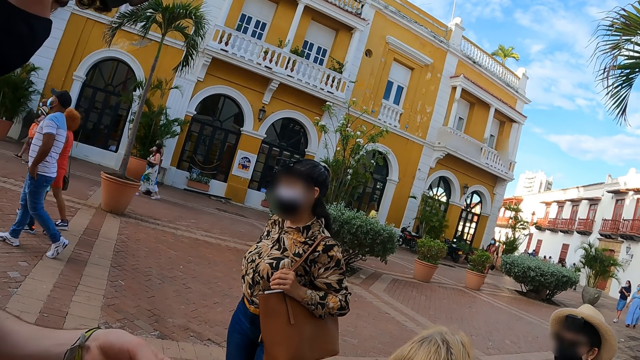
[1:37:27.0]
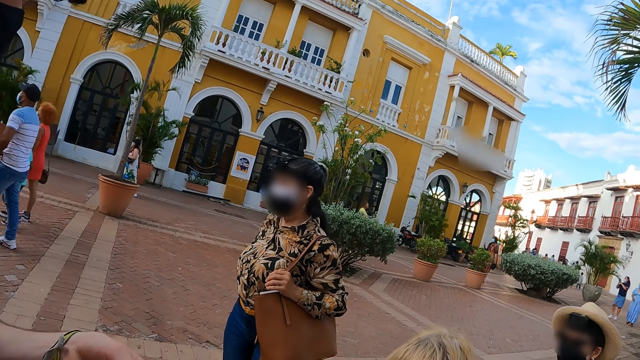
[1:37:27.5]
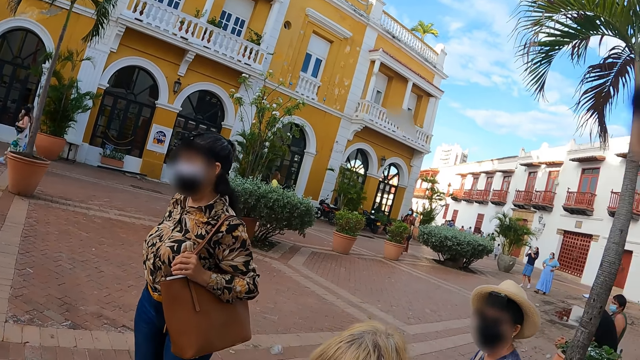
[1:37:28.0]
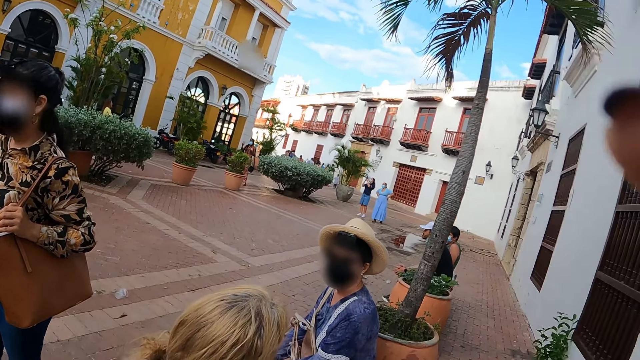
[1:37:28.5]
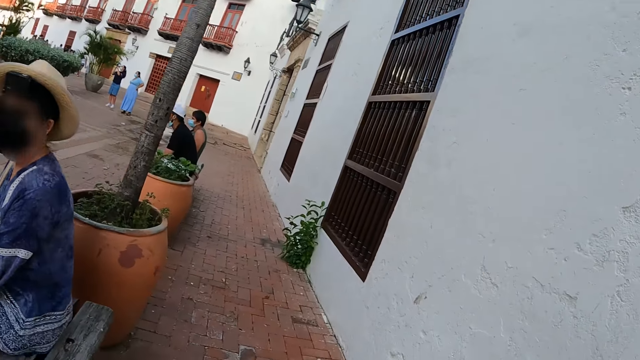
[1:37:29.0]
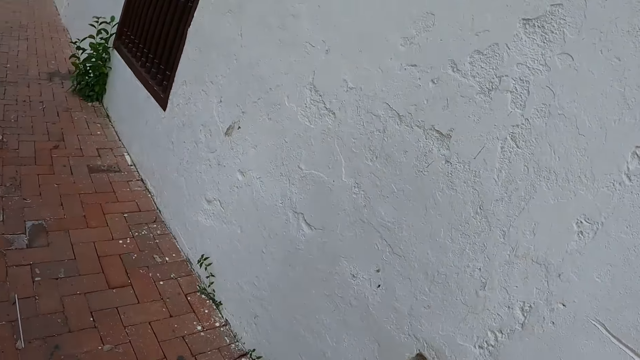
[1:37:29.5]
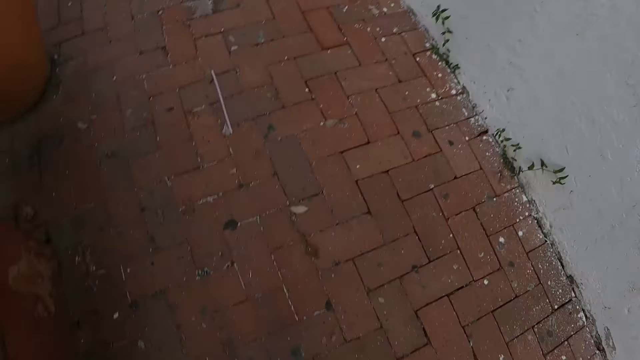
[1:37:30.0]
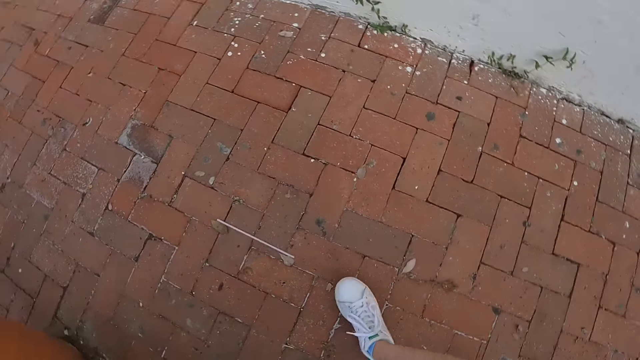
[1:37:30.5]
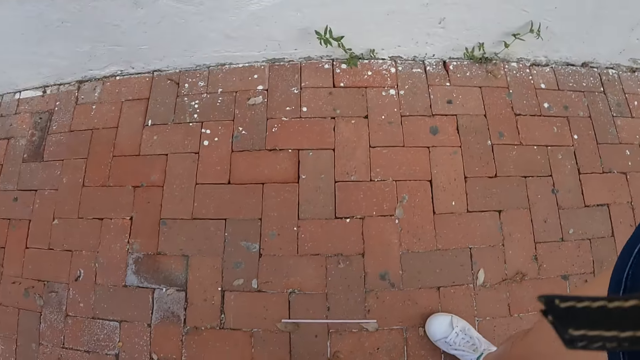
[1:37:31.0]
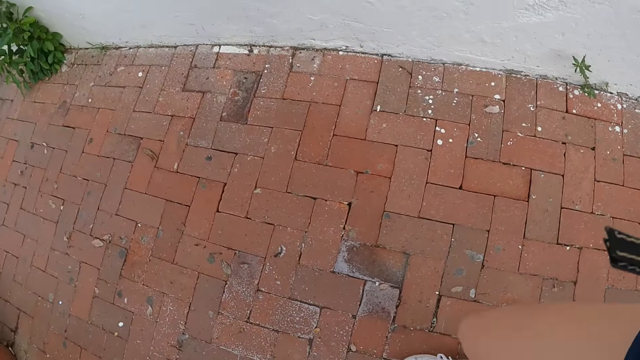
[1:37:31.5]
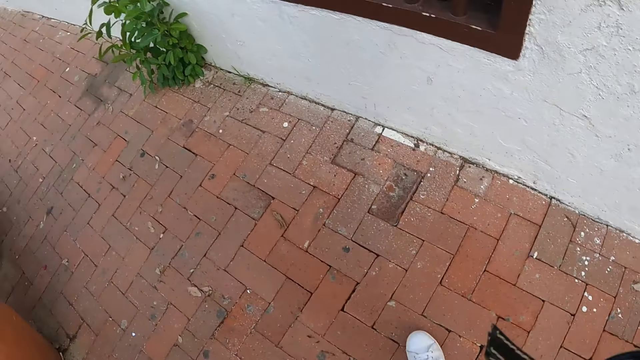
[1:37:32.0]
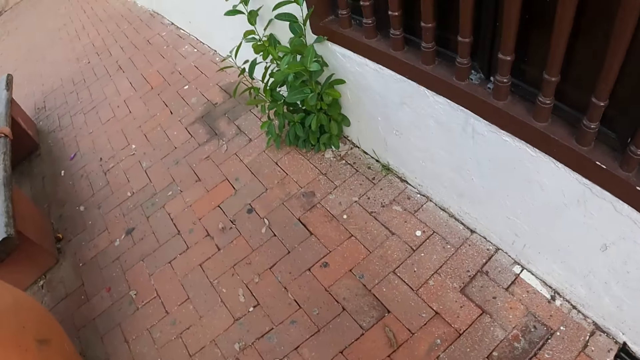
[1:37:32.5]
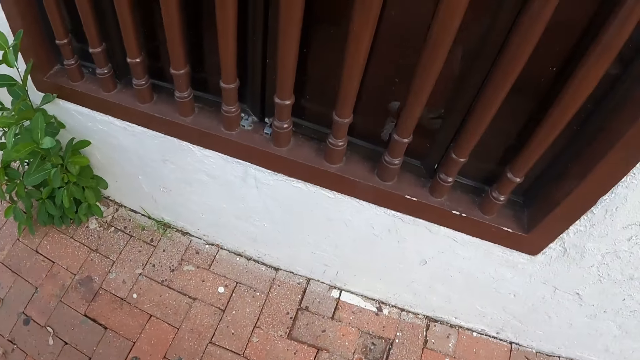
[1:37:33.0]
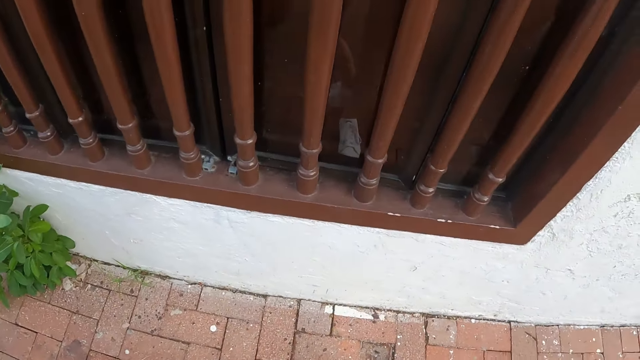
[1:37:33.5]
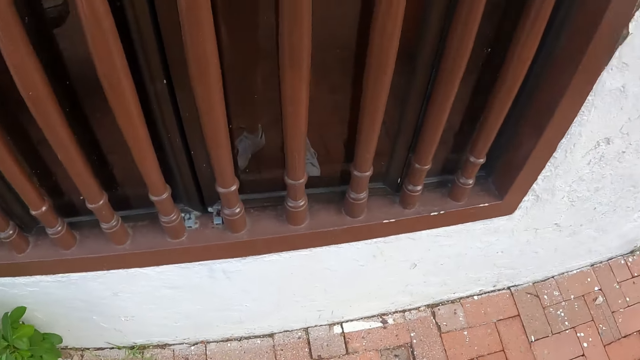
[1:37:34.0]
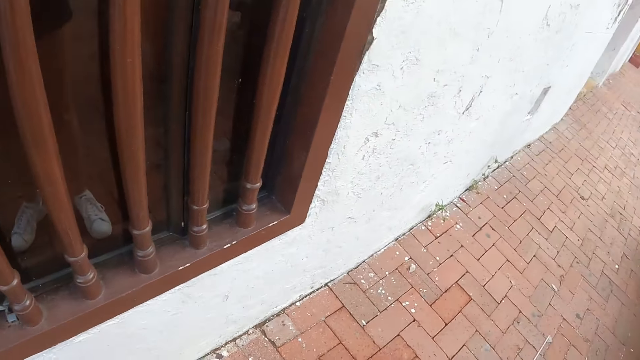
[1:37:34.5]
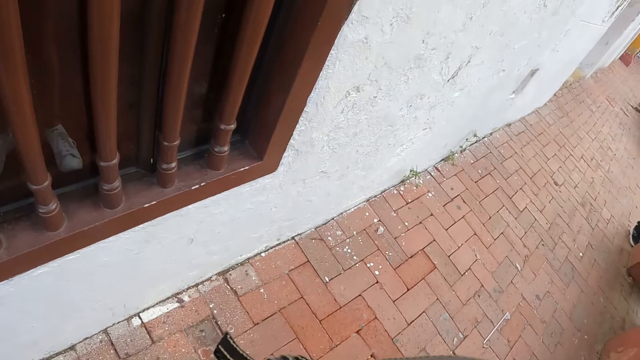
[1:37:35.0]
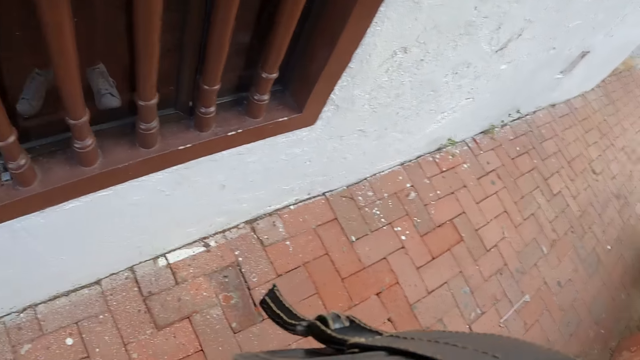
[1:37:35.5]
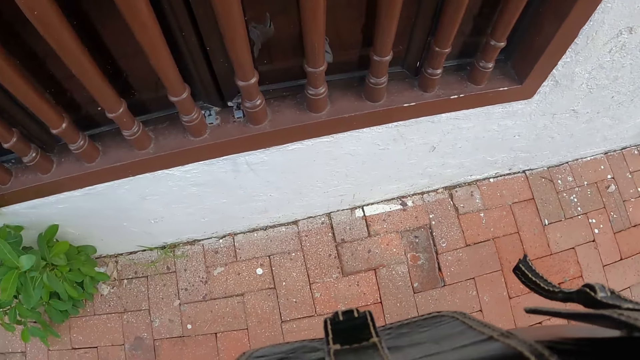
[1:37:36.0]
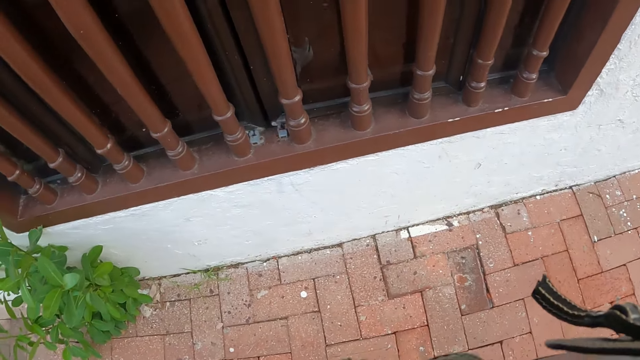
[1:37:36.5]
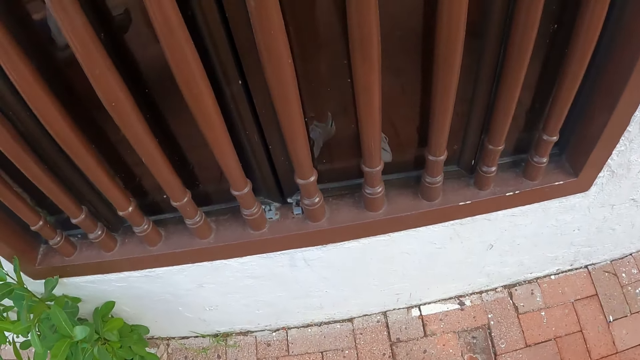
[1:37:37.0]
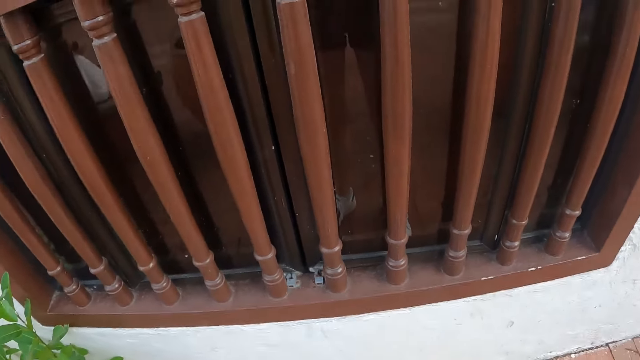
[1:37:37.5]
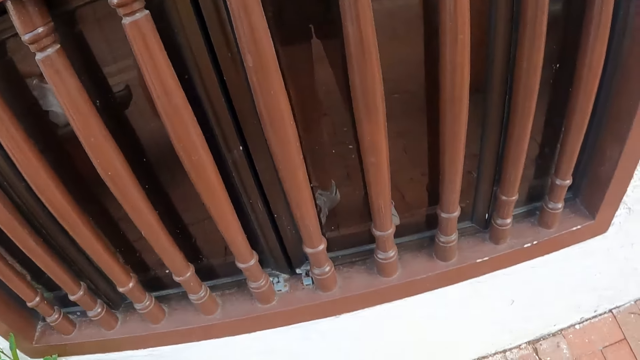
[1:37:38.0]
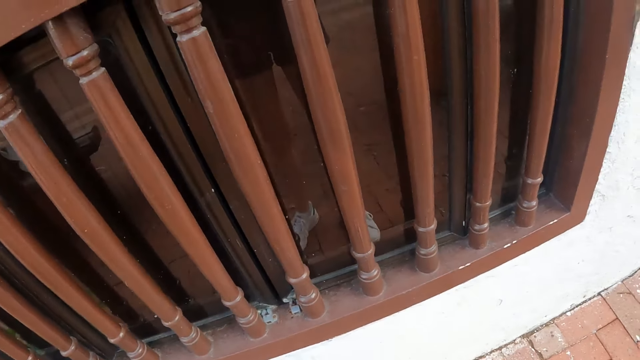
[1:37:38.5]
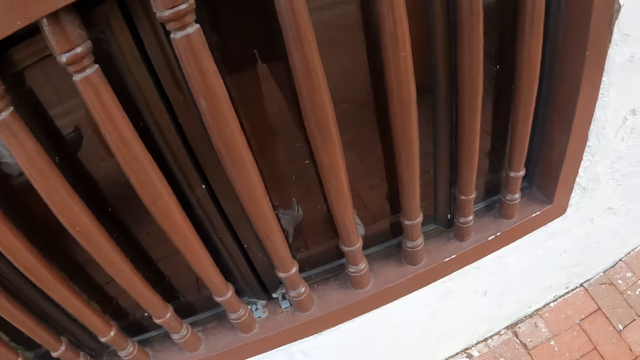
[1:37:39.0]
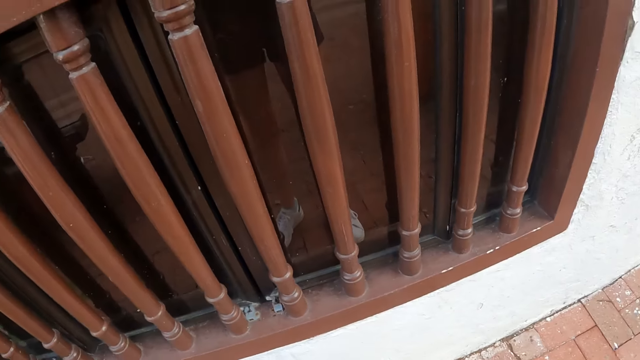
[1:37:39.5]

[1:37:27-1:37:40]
The camera wearer walks along the sidewalk. She looks in the mirror. She moves her body.

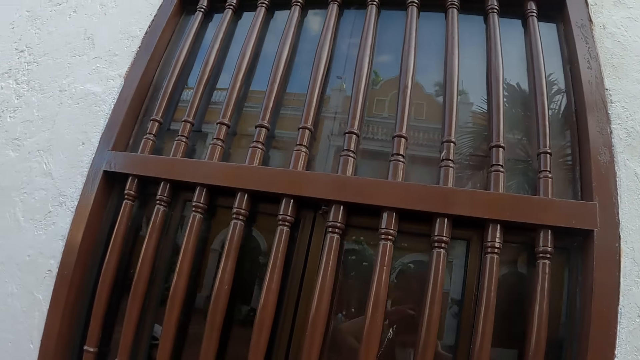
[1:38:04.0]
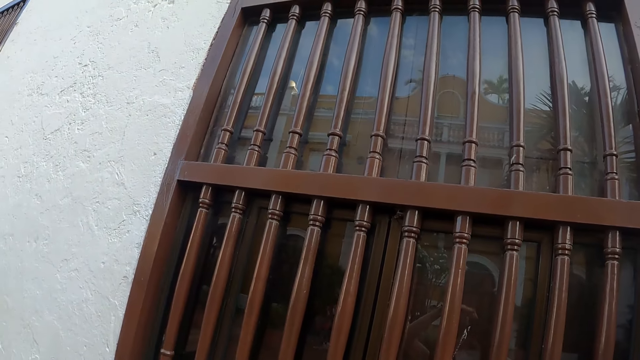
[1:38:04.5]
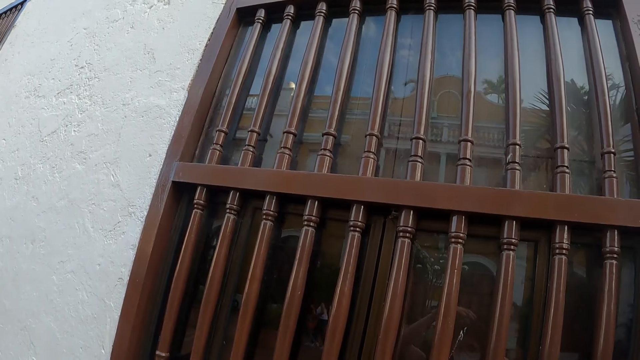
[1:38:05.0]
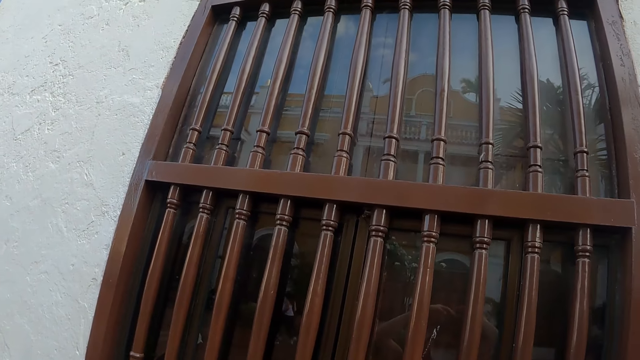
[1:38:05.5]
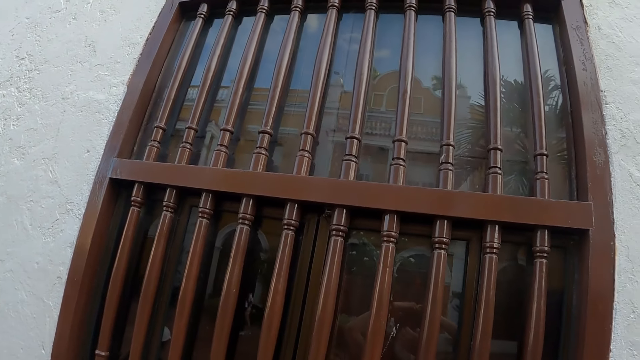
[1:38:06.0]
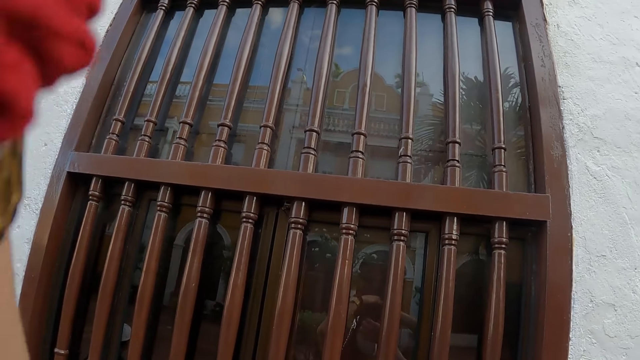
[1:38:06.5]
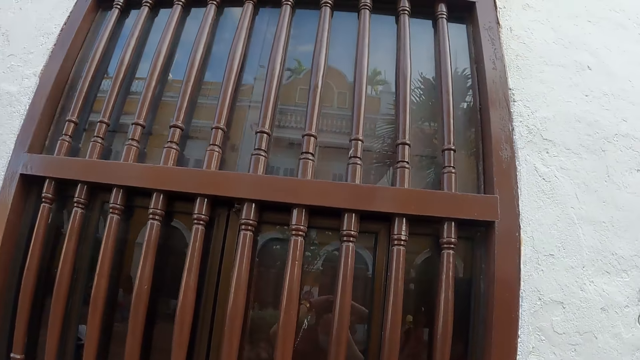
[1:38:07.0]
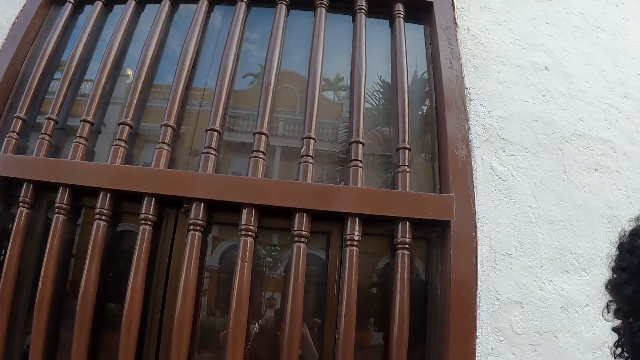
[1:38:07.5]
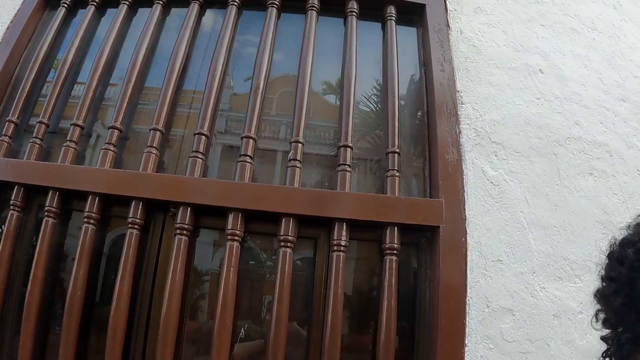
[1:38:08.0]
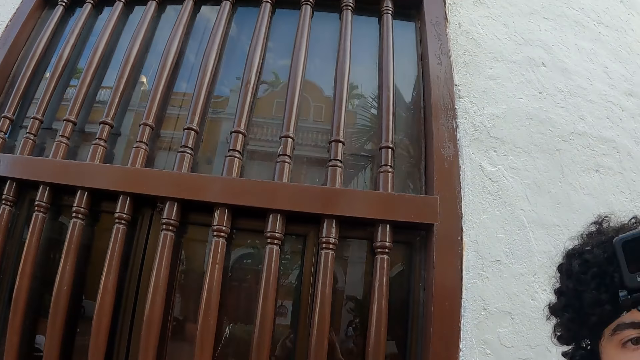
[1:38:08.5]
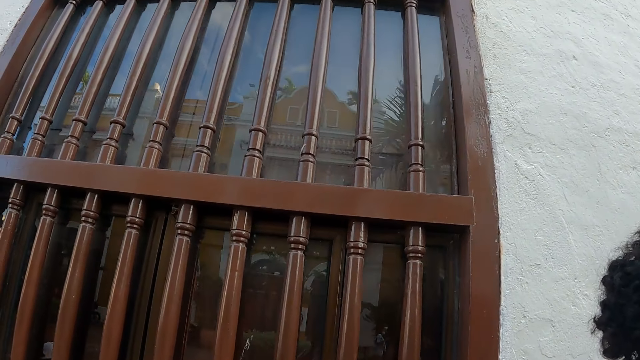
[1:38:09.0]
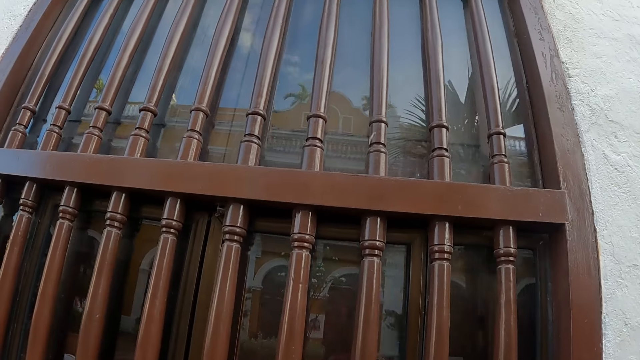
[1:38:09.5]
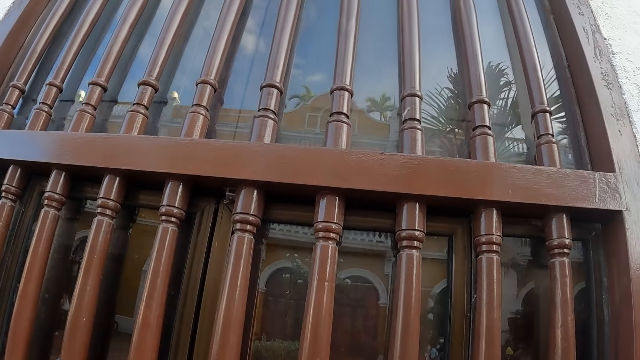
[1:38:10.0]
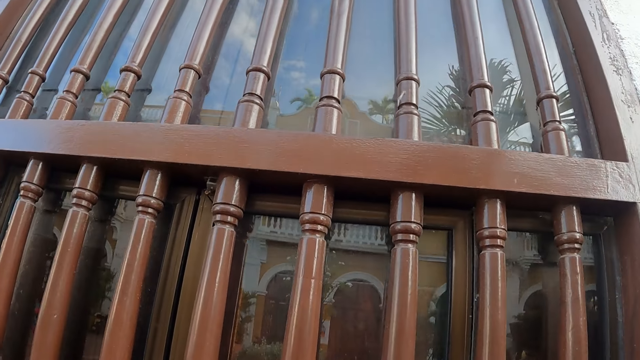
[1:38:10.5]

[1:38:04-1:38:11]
The camera wearer adjusts her hair.
